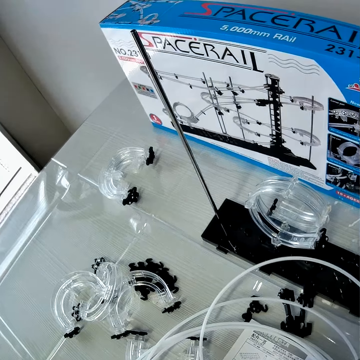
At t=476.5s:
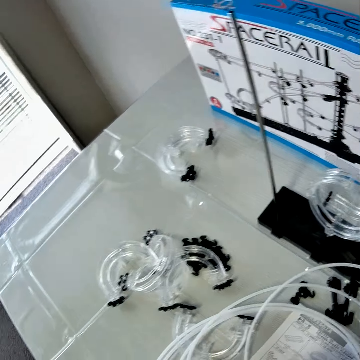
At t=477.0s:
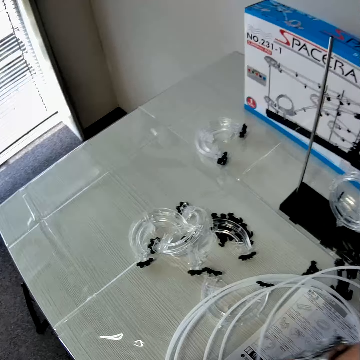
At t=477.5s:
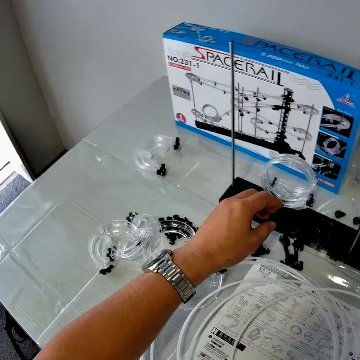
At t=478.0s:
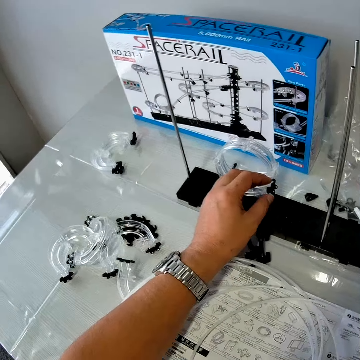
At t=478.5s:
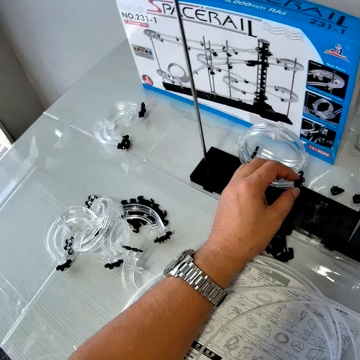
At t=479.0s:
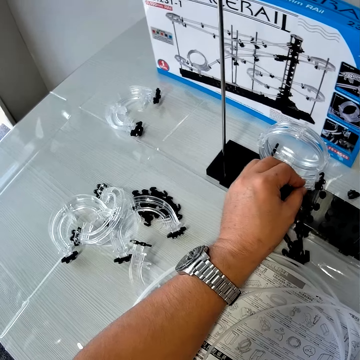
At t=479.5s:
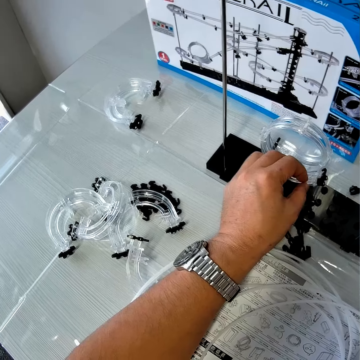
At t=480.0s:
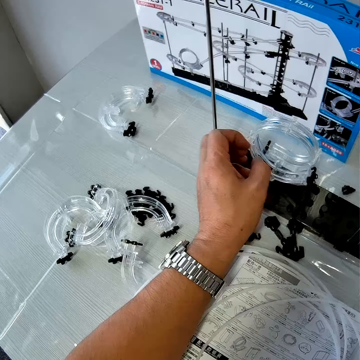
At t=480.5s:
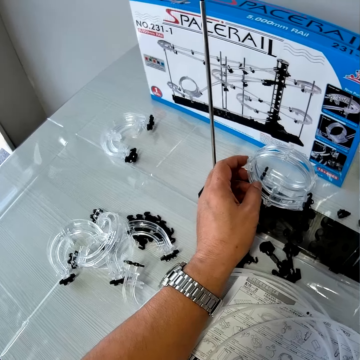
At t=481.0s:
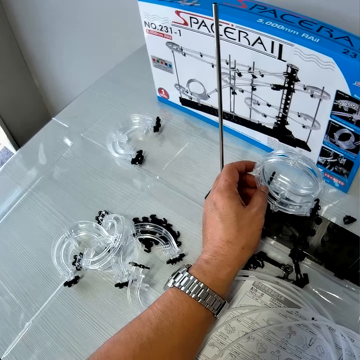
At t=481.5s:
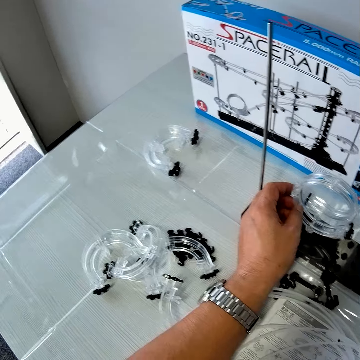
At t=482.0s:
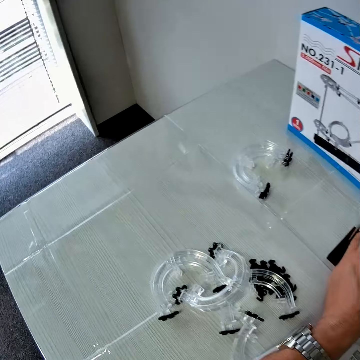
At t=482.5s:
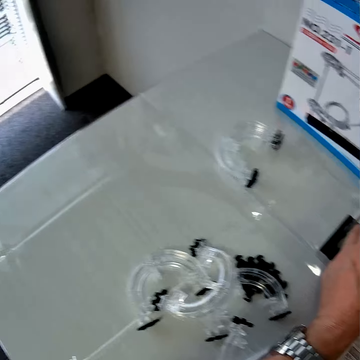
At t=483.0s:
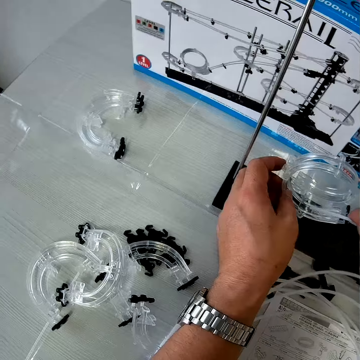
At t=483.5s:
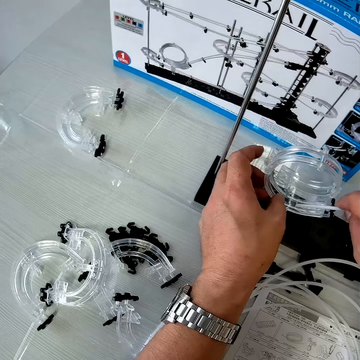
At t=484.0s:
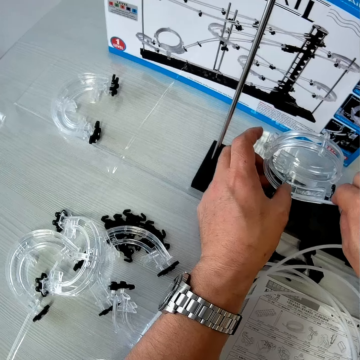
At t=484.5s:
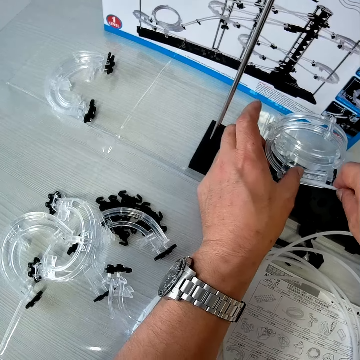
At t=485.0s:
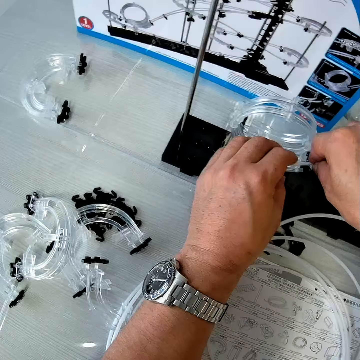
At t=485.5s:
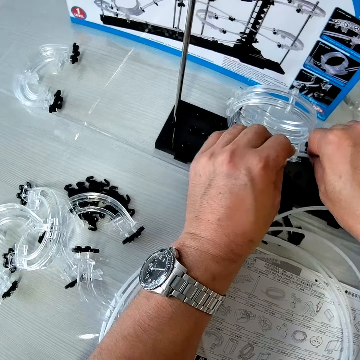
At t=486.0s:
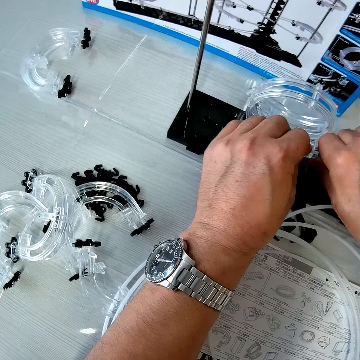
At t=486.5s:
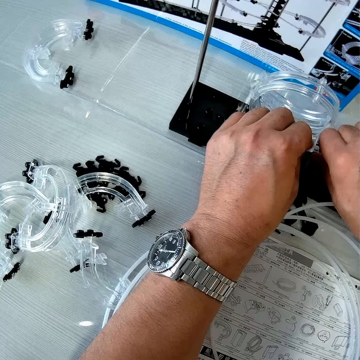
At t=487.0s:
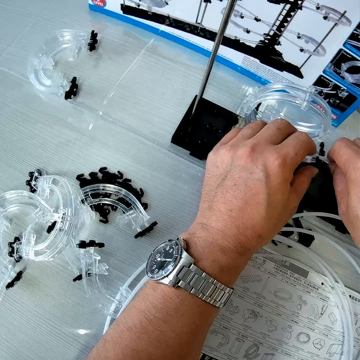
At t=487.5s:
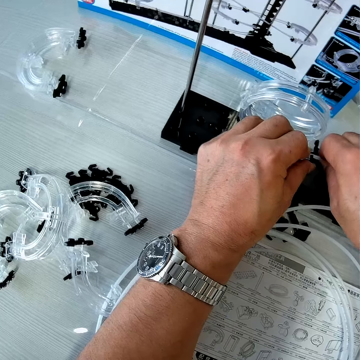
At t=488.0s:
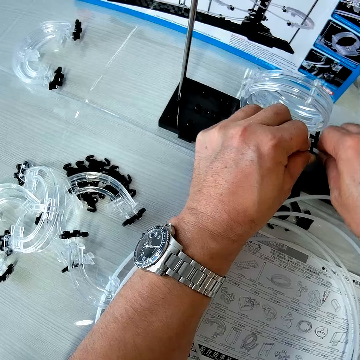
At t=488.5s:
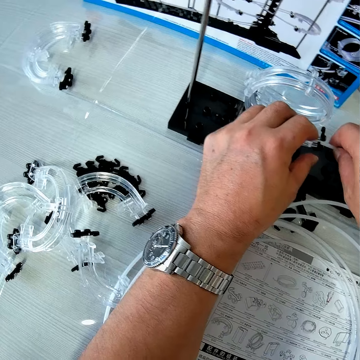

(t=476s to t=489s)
The camera wearer places his left hand on a mechanical model piece or corner part on the table. He places the wire in the mechanical model piece with his right hand. He assembles the cable on the corner part.

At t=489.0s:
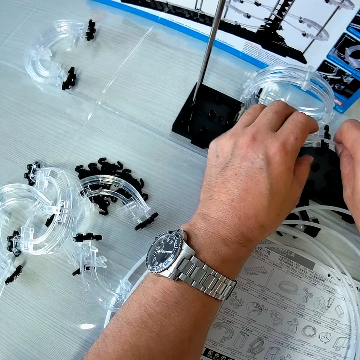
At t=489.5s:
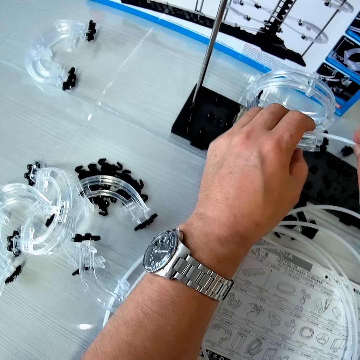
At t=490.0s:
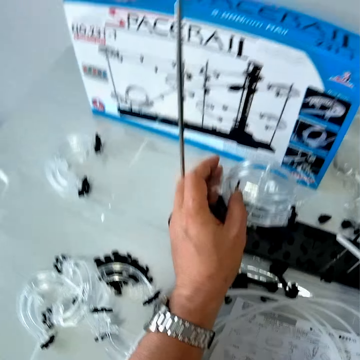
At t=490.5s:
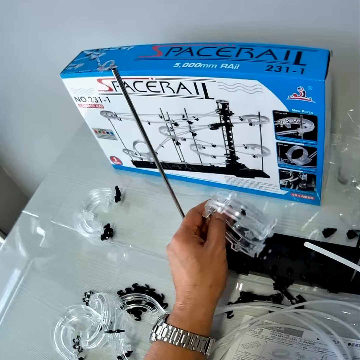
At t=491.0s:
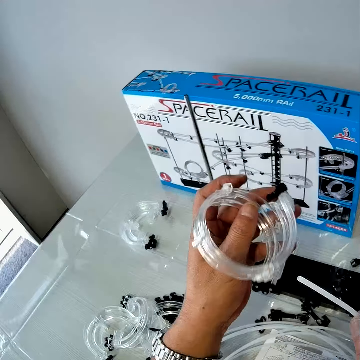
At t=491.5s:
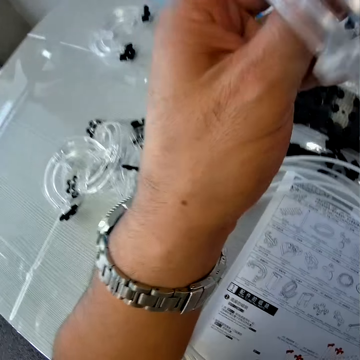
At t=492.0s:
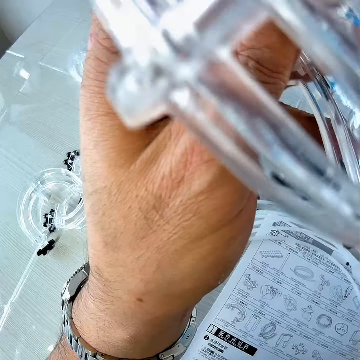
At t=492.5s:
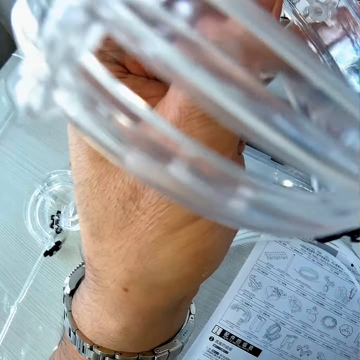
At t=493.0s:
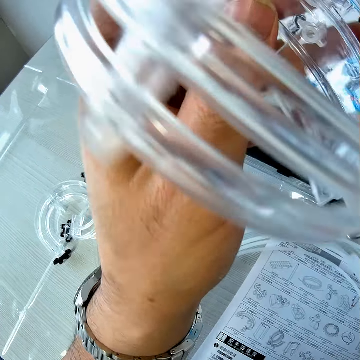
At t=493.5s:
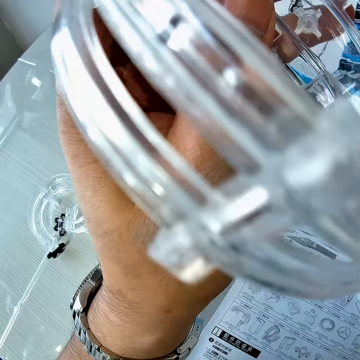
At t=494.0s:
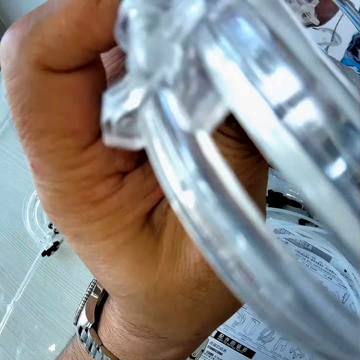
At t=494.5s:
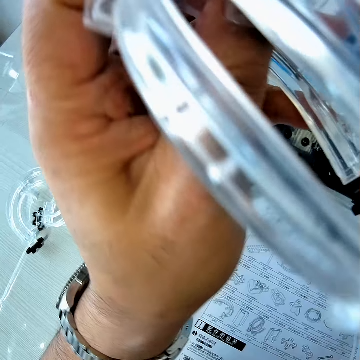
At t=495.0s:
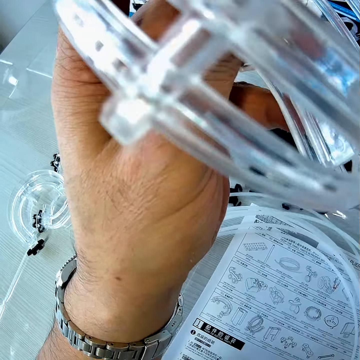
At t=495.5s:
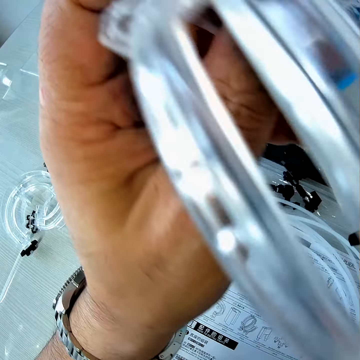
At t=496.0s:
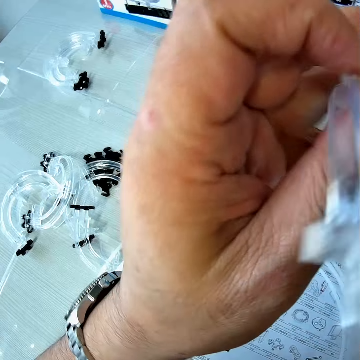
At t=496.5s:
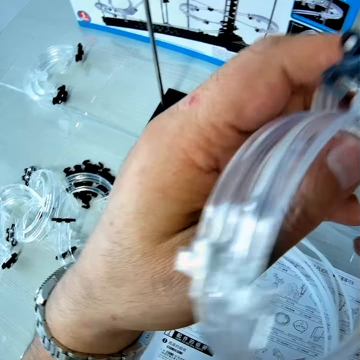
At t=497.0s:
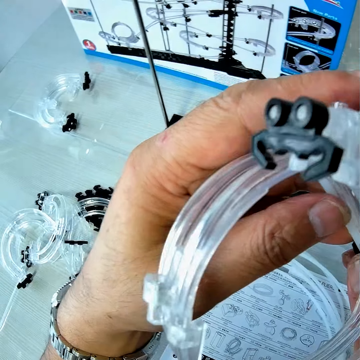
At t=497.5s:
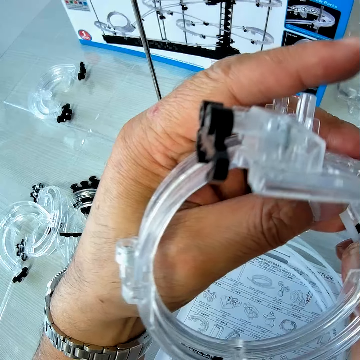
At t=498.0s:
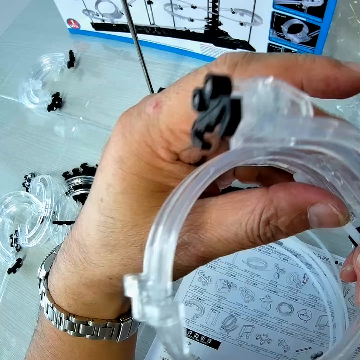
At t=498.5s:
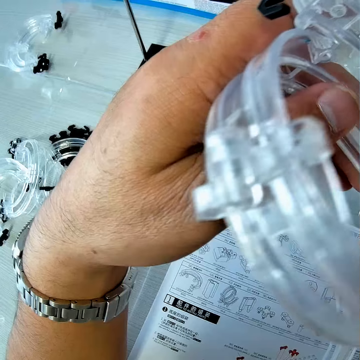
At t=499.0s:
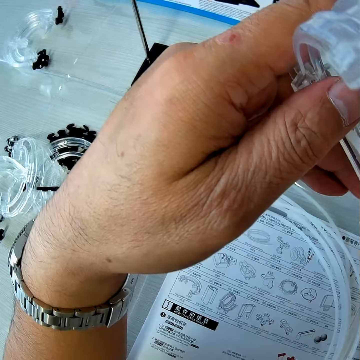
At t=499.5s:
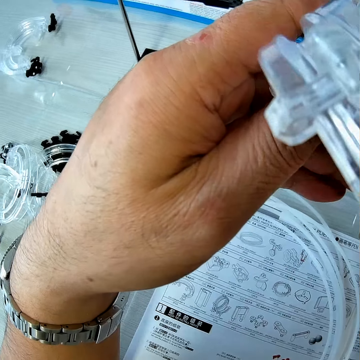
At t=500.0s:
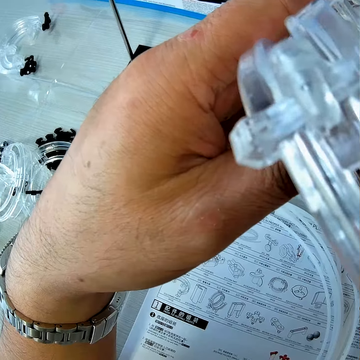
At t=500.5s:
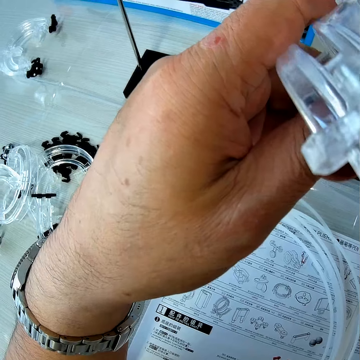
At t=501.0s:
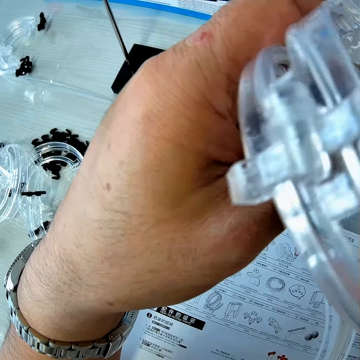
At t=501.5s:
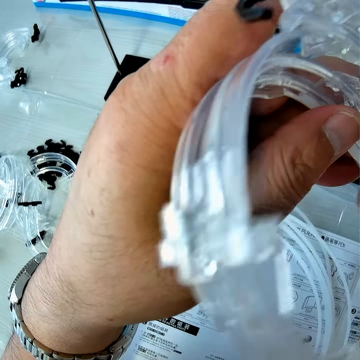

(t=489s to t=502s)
The camera wearer removes the wire from the mechanical model piece with his right hand. He picks up the piece of mechanical model or corner part with his left hand. He looks at the corner part. He inserts the wire into the piece of mechanical model with his hands. He joins the cable on the corner part.

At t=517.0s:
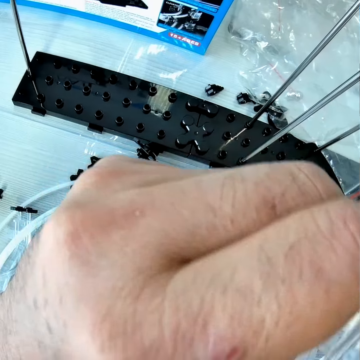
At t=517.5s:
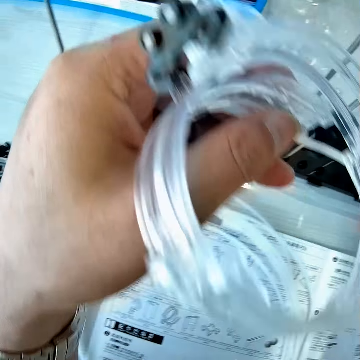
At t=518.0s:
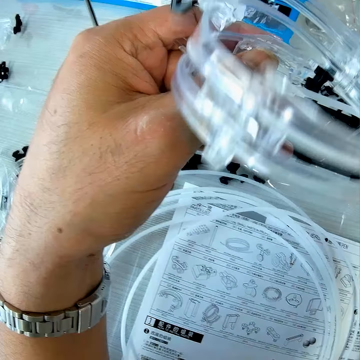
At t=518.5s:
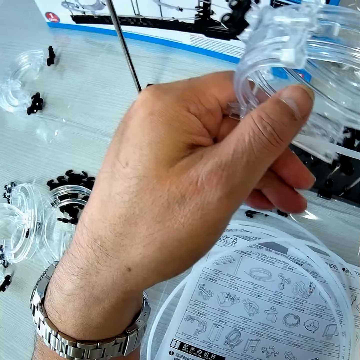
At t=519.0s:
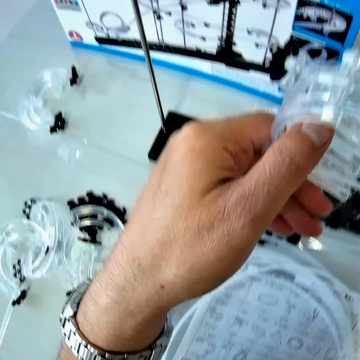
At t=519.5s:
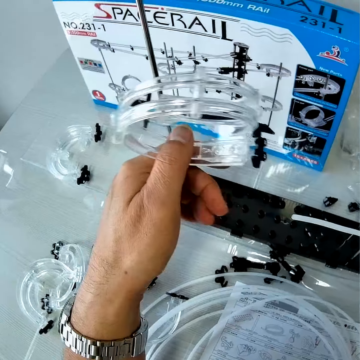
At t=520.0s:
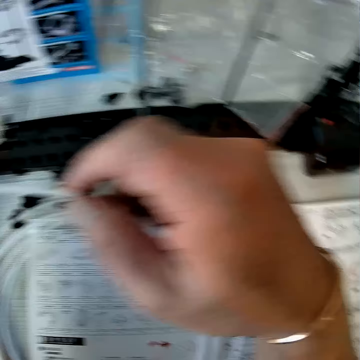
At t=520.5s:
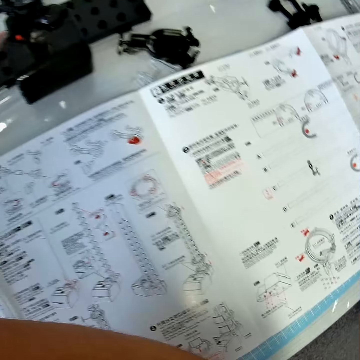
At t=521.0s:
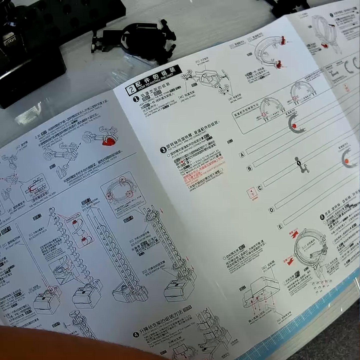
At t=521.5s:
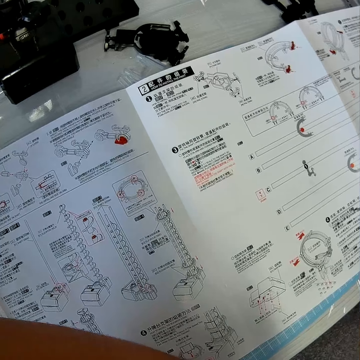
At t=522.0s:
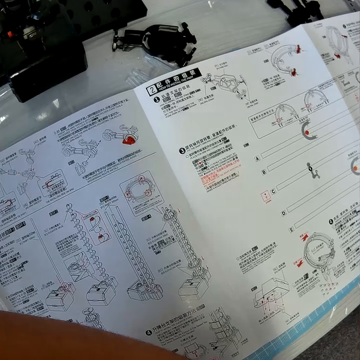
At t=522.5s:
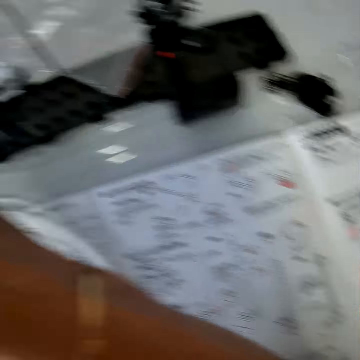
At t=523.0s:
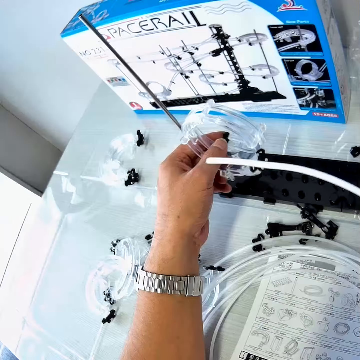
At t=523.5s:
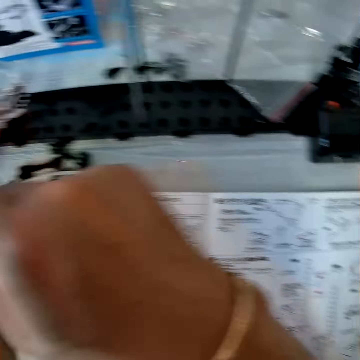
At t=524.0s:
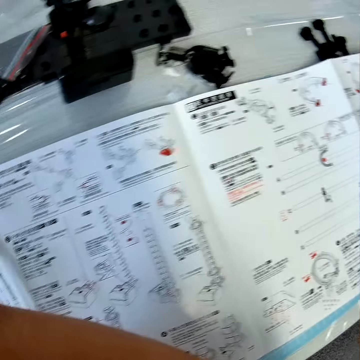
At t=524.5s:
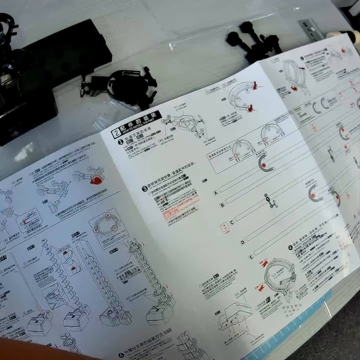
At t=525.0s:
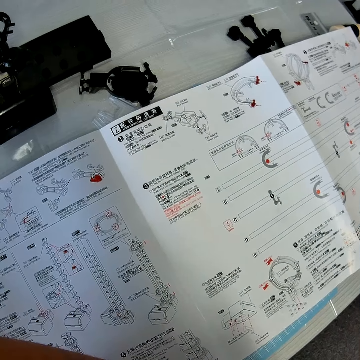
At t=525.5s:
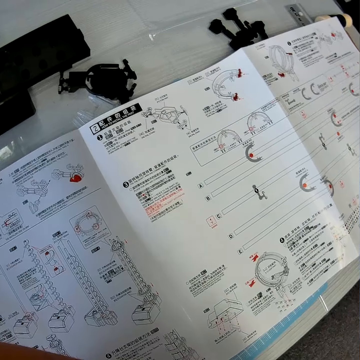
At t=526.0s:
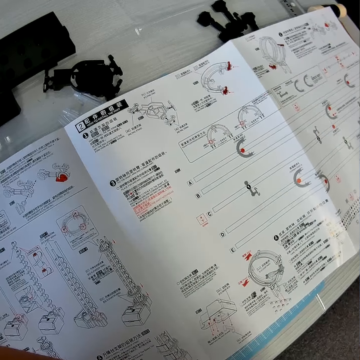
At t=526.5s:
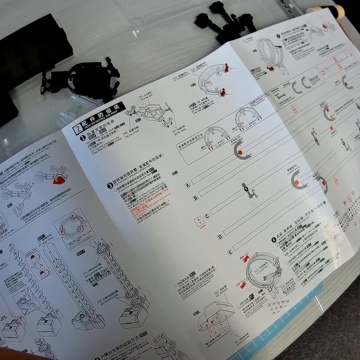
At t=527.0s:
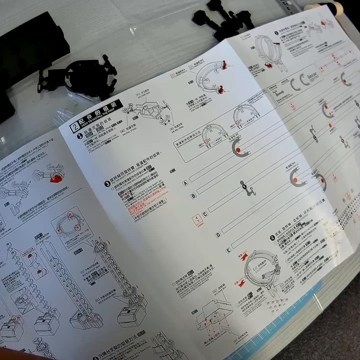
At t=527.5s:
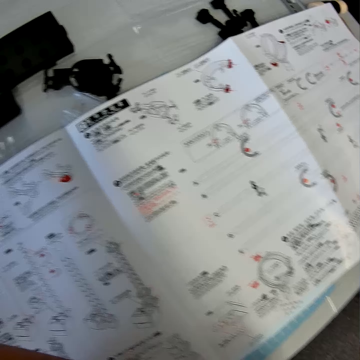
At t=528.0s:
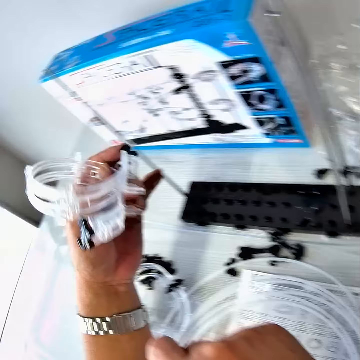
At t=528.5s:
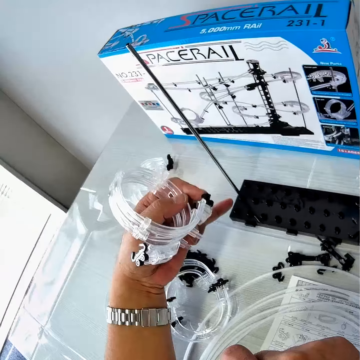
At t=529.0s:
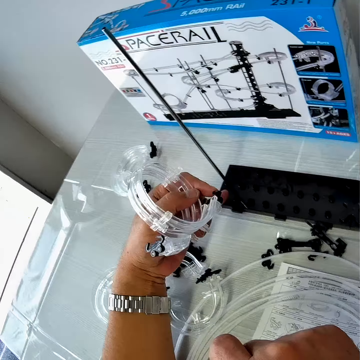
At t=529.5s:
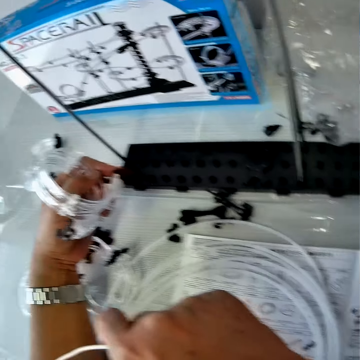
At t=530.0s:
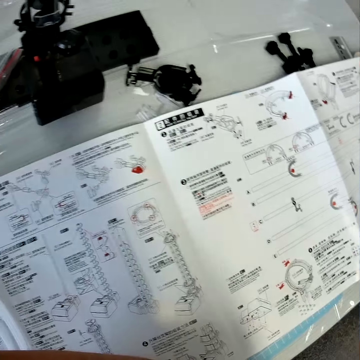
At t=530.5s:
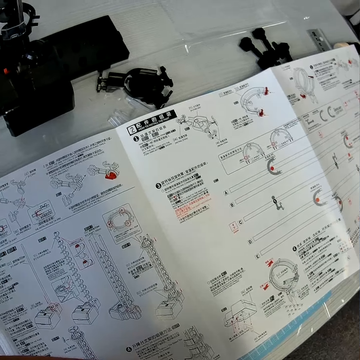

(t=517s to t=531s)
The camera wearer removes the wire from the piece of mechanical model with his right hand. He looks at the paper. He moves his left little finger on the mechanical model on the table. He touches the base holder and looks at the corner part.
